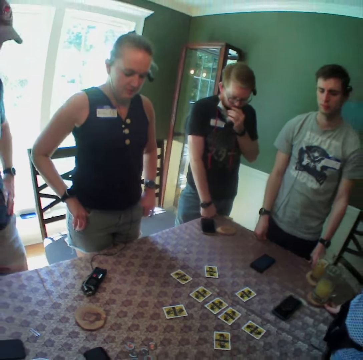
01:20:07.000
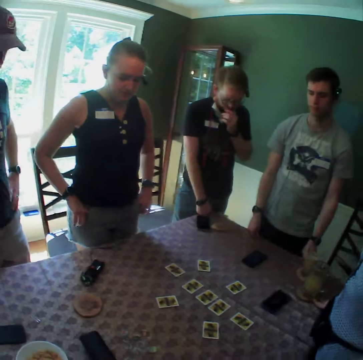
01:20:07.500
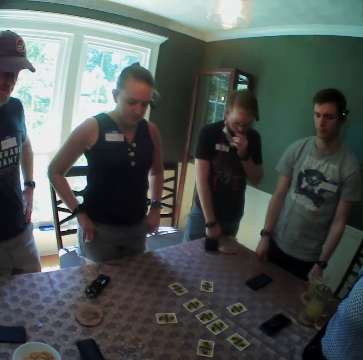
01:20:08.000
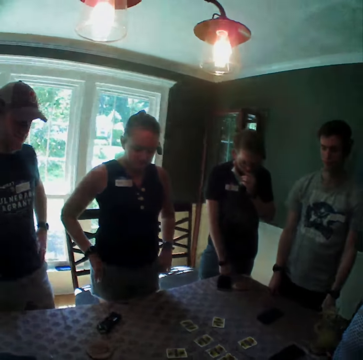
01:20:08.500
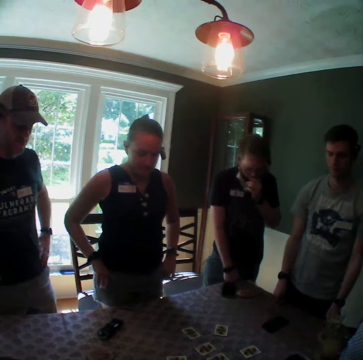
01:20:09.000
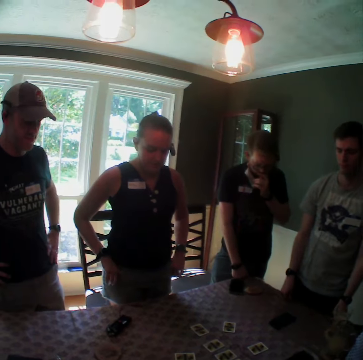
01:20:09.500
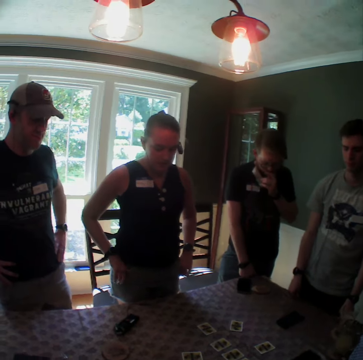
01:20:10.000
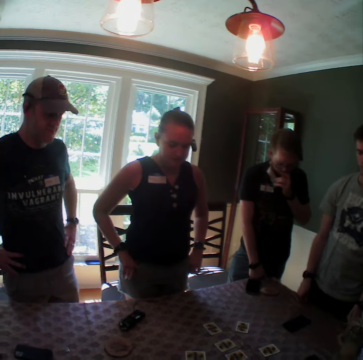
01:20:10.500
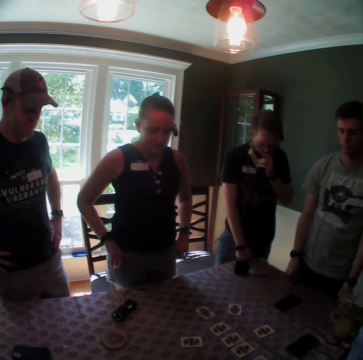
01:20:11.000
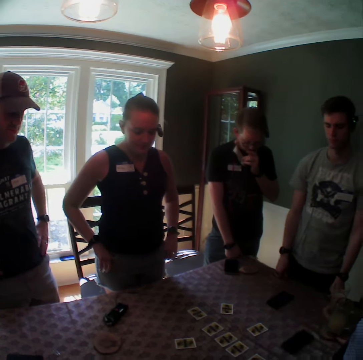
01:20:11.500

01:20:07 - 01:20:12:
The camera wearer looks around the table.

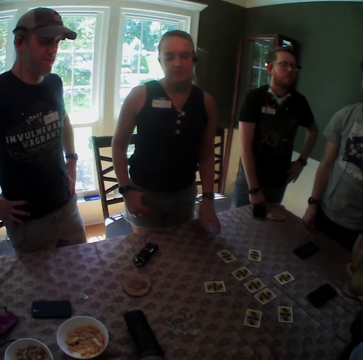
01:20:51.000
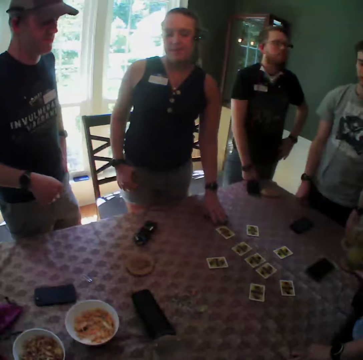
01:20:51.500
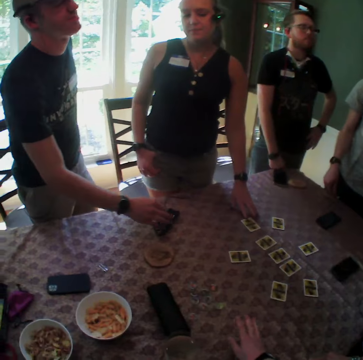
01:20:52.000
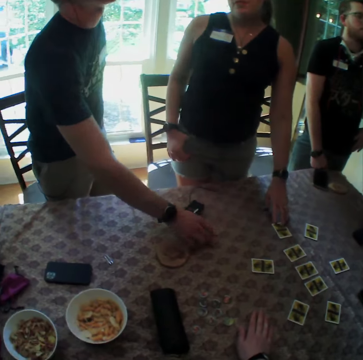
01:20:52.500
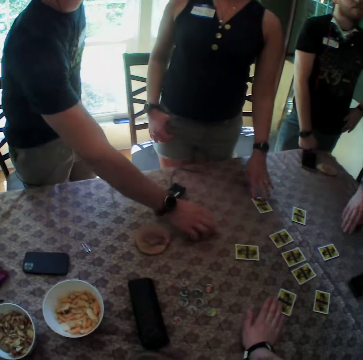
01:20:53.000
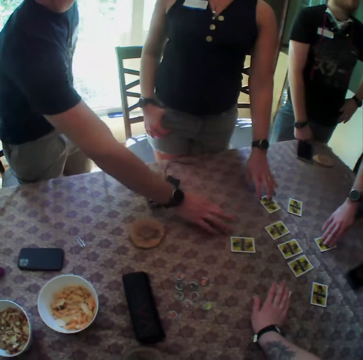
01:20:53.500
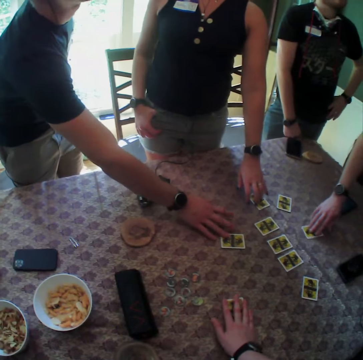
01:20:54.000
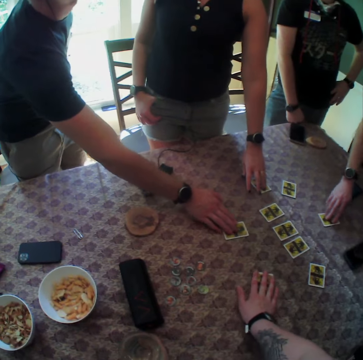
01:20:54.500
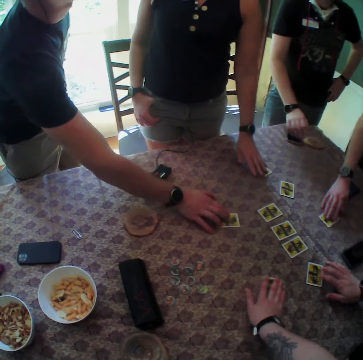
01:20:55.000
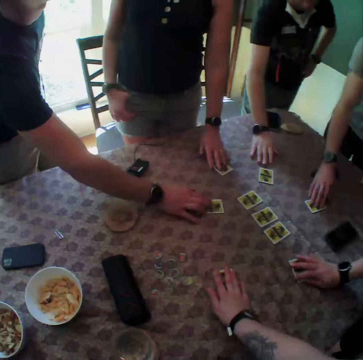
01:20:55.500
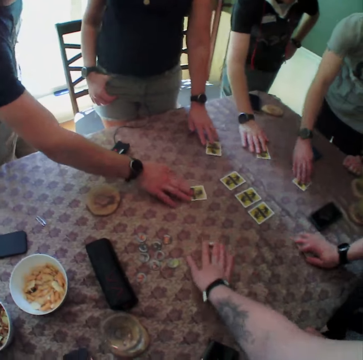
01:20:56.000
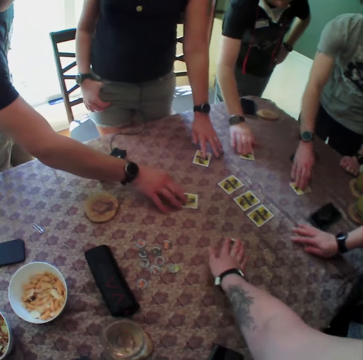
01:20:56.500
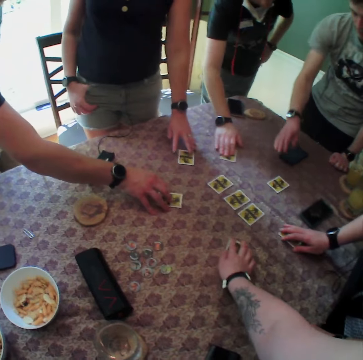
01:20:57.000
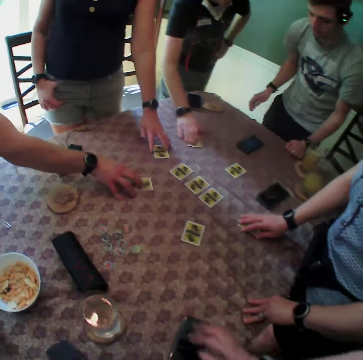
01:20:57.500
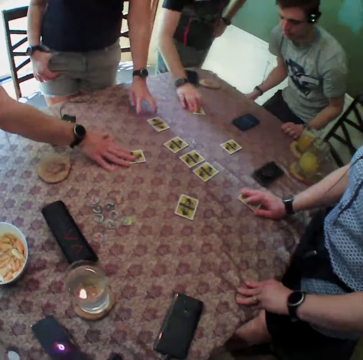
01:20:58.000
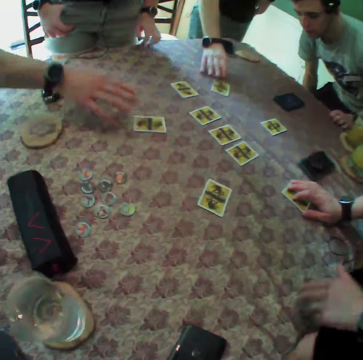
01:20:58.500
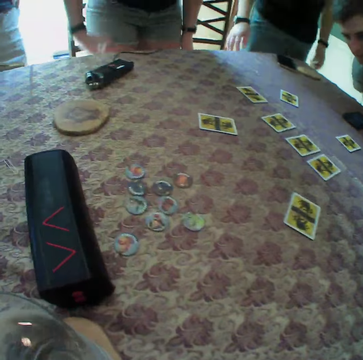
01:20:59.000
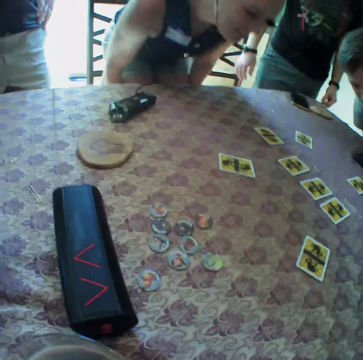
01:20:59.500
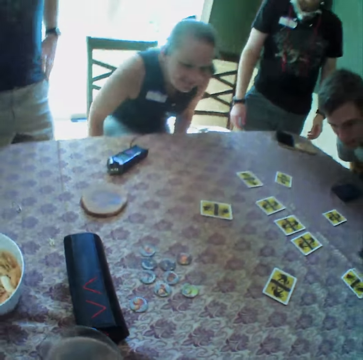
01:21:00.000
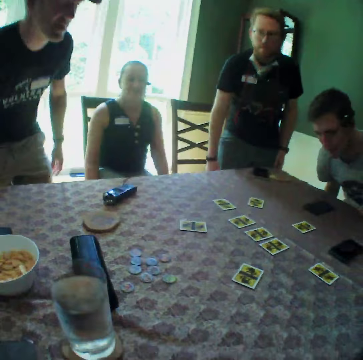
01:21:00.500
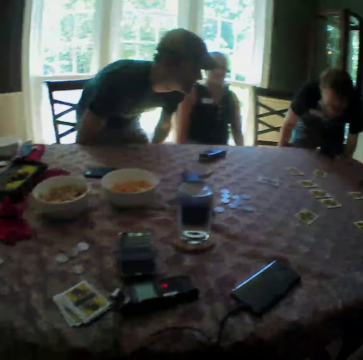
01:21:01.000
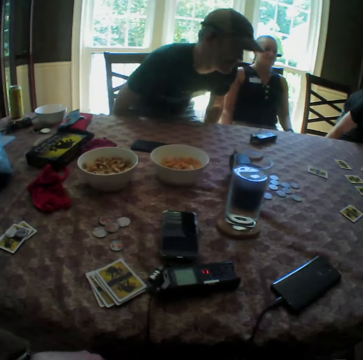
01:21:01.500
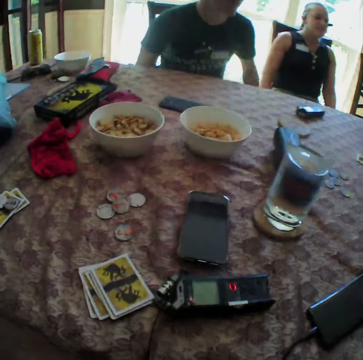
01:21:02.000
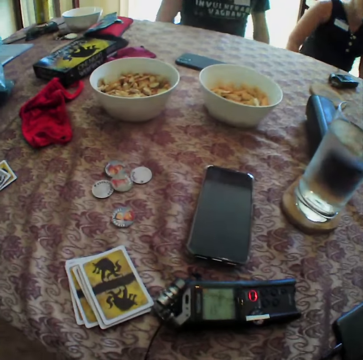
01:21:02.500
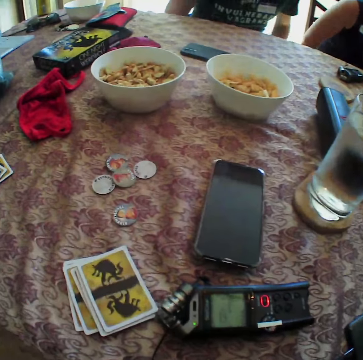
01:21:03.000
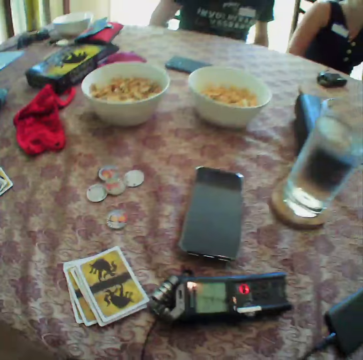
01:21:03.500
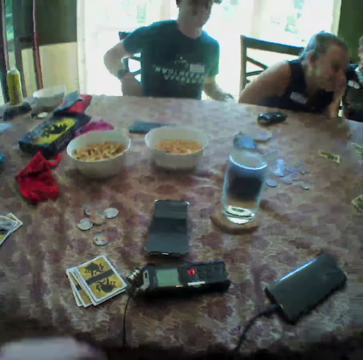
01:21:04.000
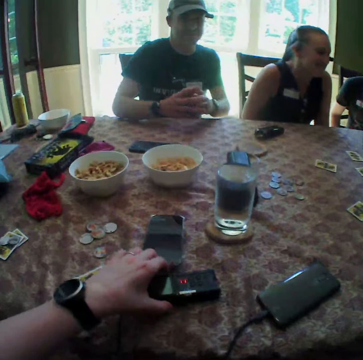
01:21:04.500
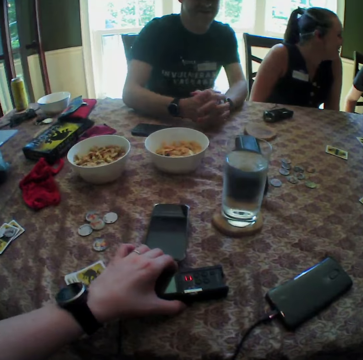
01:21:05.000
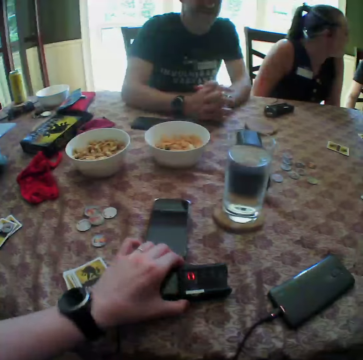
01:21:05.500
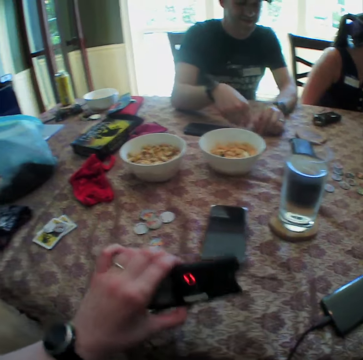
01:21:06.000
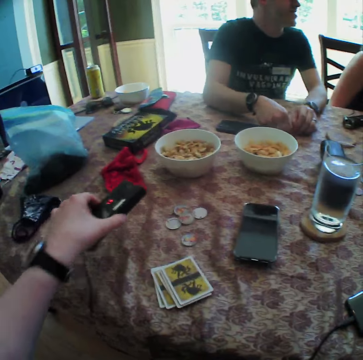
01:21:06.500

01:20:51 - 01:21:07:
A woman adjusts the card on the table with her left hand. A man adjusts the card on the table with his right hand. The camera wearer adjusts the card on the table with her right hand. Another man adjusts the card on the table with his right hand. The camera wearer rubs the card on the table. Another woman adjusts the card on the table with her right hand. Another man adjusts the card with his right hand. The camera wearer looks around the table. She holds the audio recorder on the table with her left hand. She removes the power bank from the table. She picks up the audio recorder from the table with her left hand.

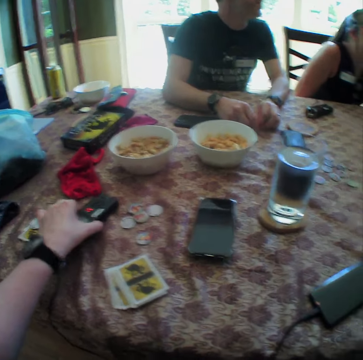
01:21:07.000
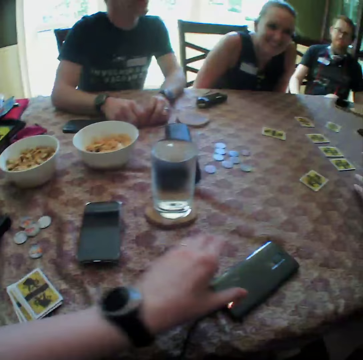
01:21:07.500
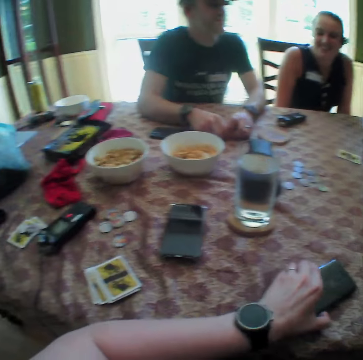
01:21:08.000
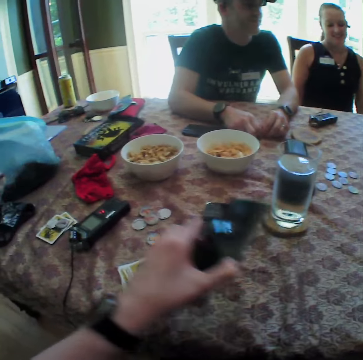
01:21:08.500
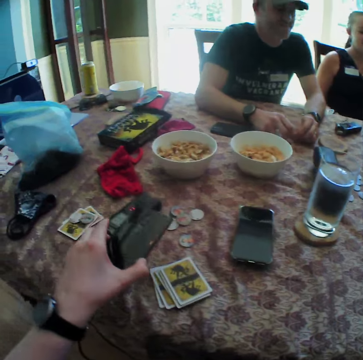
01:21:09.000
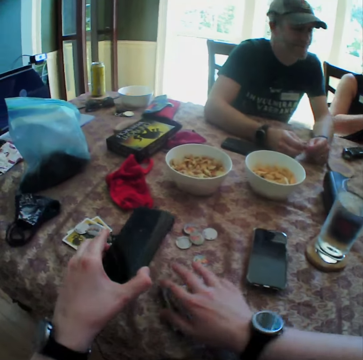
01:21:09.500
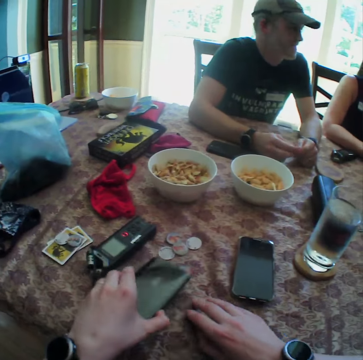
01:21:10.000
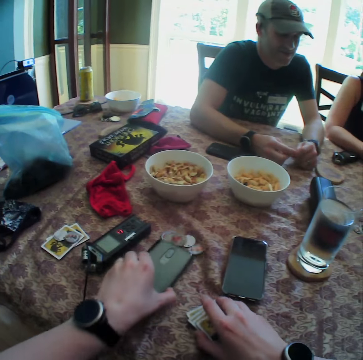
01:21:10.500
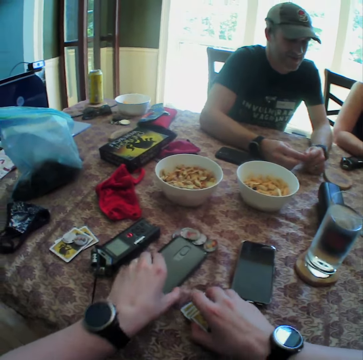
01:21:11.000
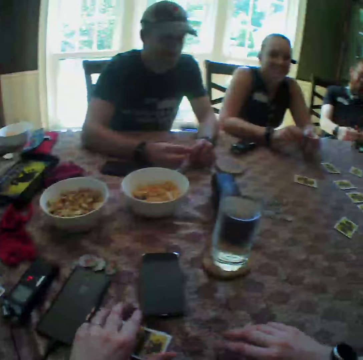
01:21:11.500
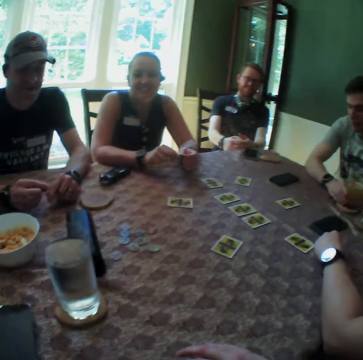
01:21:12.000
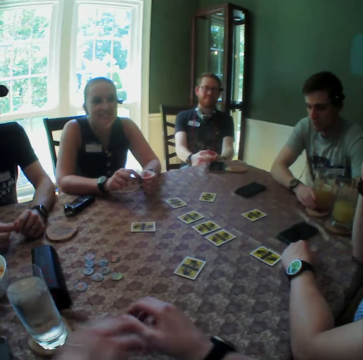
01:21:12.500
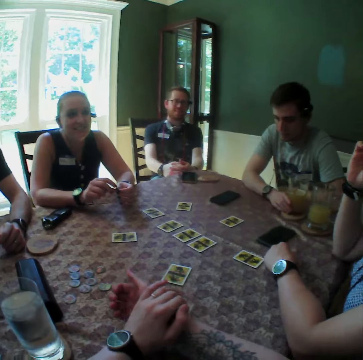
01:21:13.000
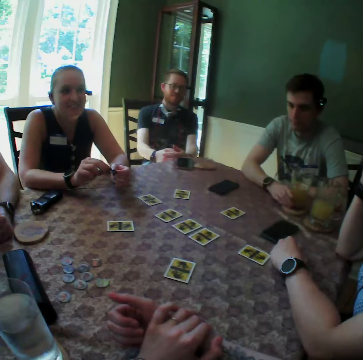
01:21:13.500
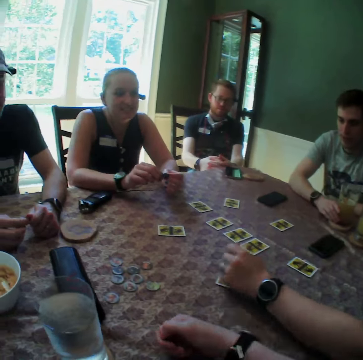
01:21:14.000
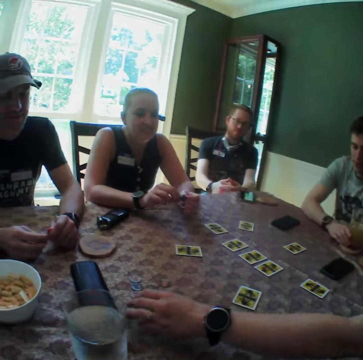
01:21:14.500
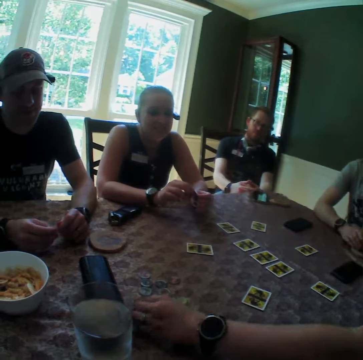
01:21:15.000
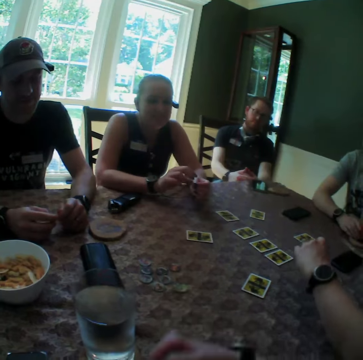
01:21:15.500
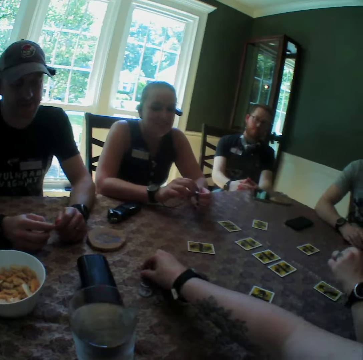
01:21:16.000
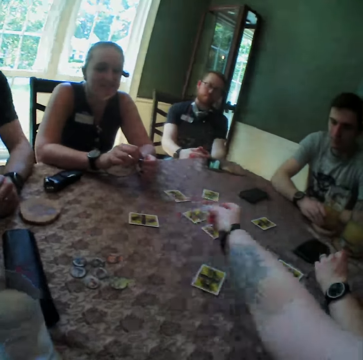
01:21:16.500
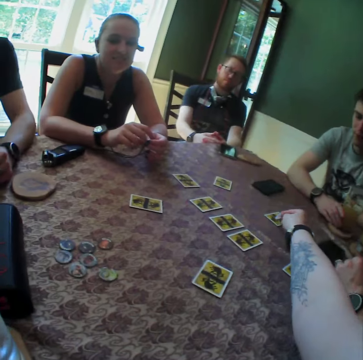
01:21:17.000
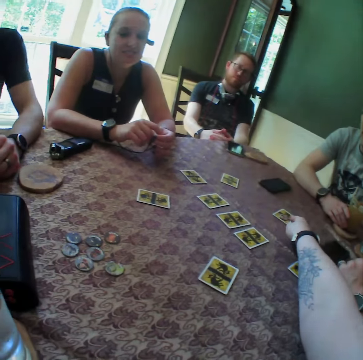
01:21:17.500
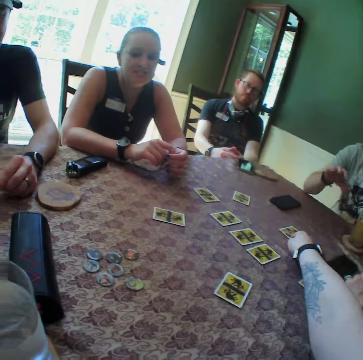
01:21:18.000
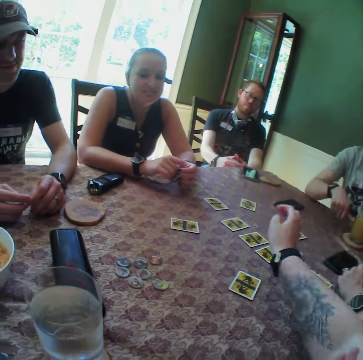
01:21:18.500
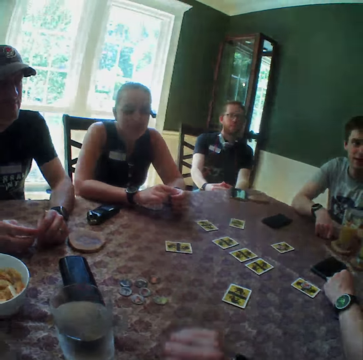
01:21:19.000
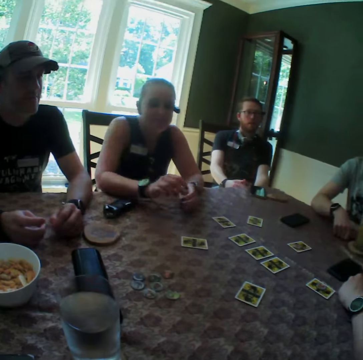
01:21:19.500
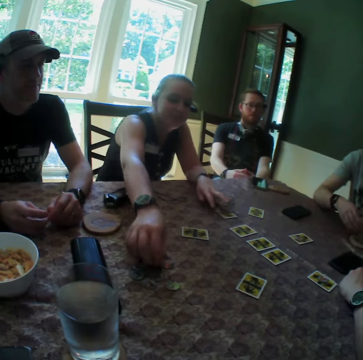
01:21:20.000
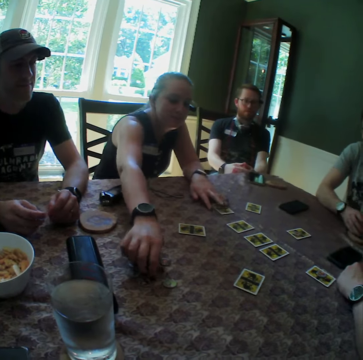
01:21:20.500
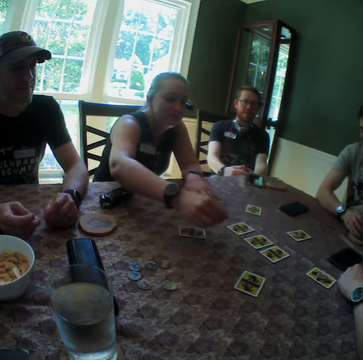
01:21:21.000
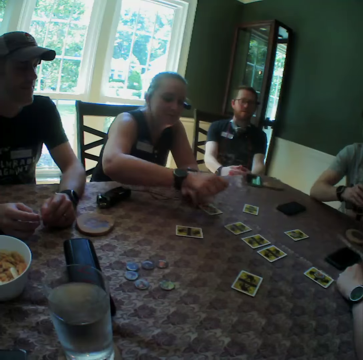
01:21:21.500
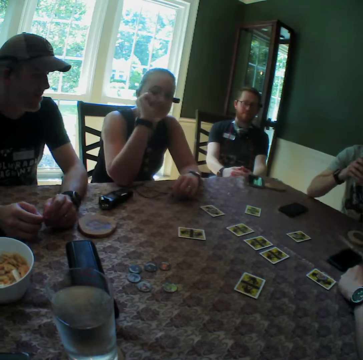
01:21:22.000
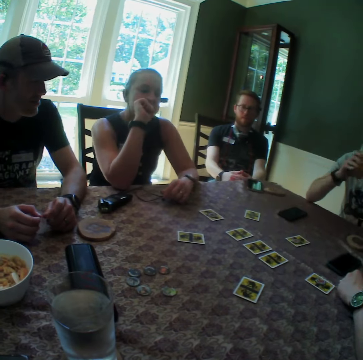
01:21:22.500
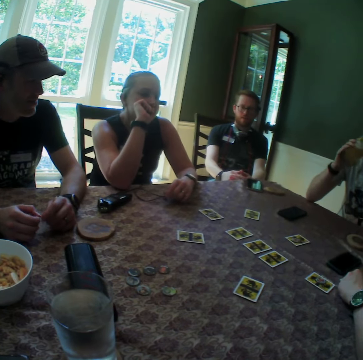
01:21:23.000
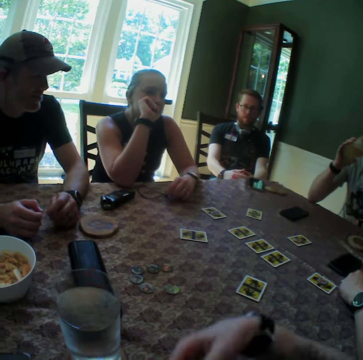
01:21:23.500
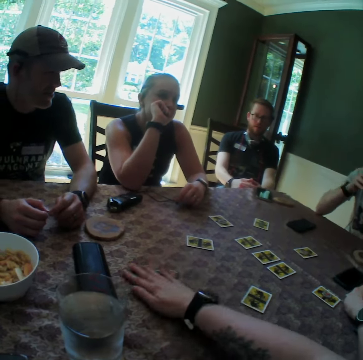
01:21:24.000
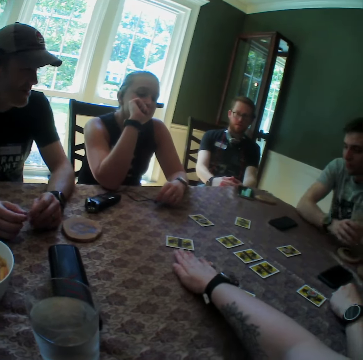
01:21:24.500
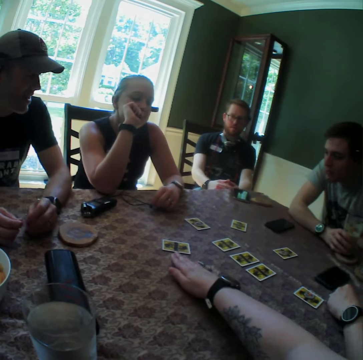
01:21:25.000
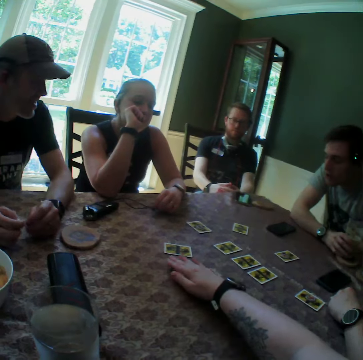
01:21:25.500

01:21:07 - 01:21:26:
The camera wearer drops the audio recorder on the table with her left hand. She puts the power bank on the table. She picks up the phone from the table with her left hand. She adjusts the cards on the table with her right hand. She drops the phone on the table with her left hand. She moves her hands. A woman picks up a chip from the table with her left hand. The camera wearer looks around the table. Another woman drops the chip on a card with her left hand. The camera wearer picks up a chip from the table with her right hand, drops the chip on a card with her right hand, and touches playing cards. She moves the card on the table with her right hand. Another woman picks up a chip from the table with her right hand. A man picks up a cup of drink from the table with his right hand. The camera wearer looks around. The woman moves a card on the table with her left hand and drops the chip on the card with her right hand. The man drinks from the cup. The camera wearer moves the chips on the table with her right hand. The man drops the cup of drink from the table with his right hand.
